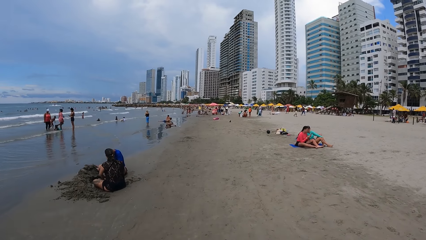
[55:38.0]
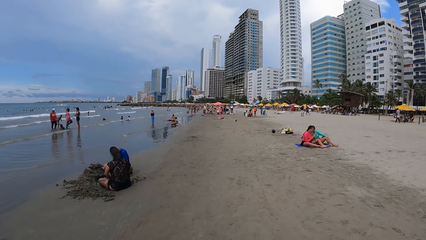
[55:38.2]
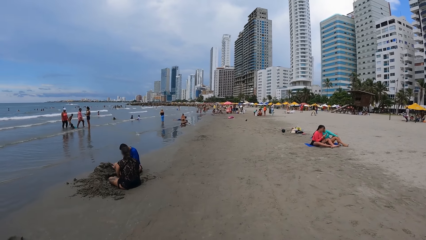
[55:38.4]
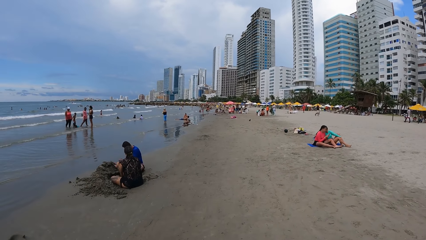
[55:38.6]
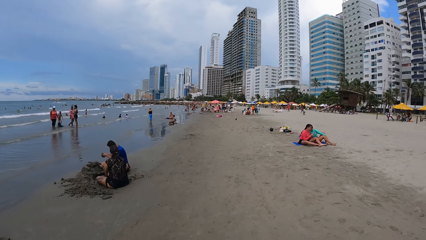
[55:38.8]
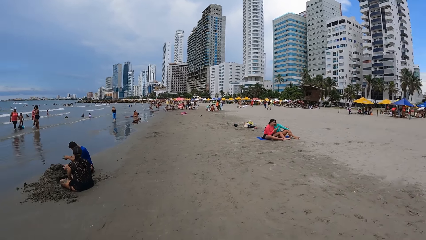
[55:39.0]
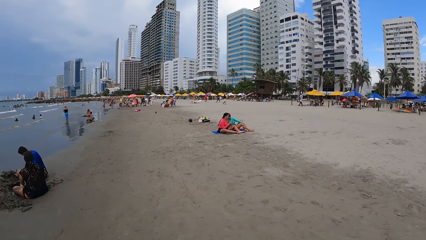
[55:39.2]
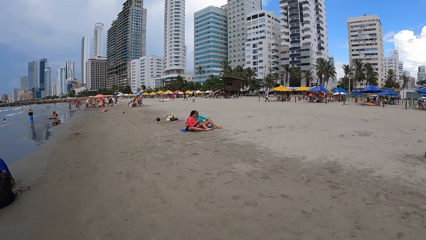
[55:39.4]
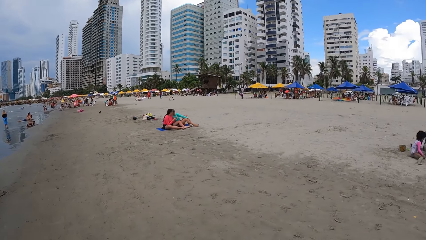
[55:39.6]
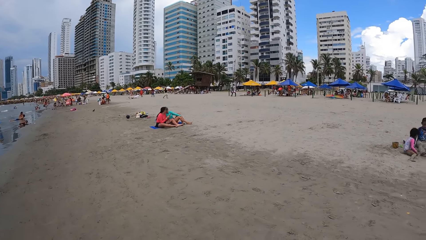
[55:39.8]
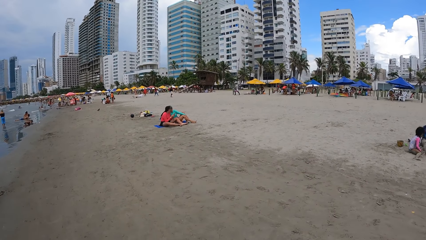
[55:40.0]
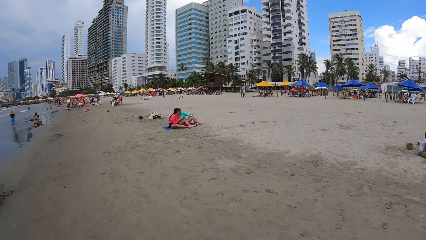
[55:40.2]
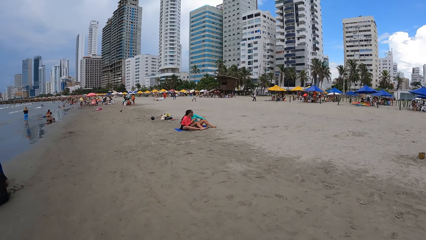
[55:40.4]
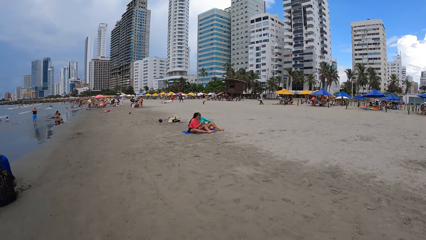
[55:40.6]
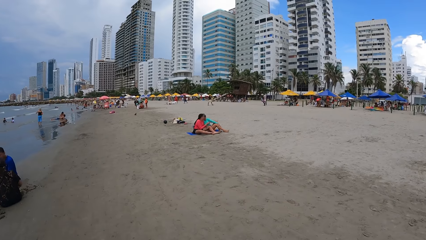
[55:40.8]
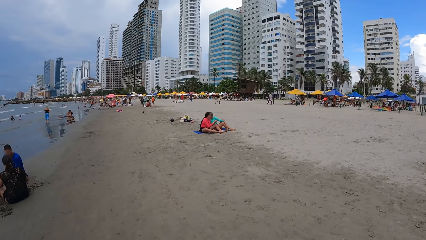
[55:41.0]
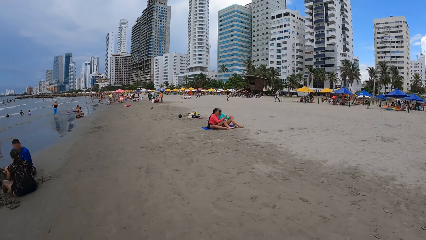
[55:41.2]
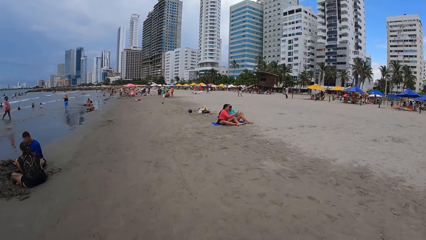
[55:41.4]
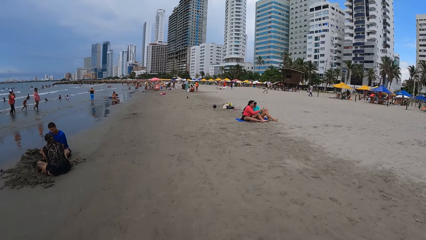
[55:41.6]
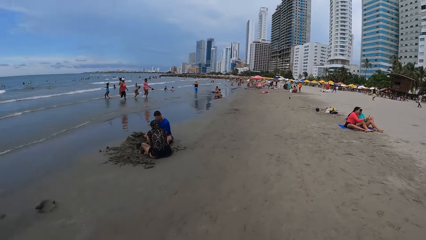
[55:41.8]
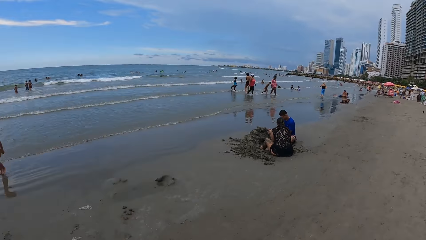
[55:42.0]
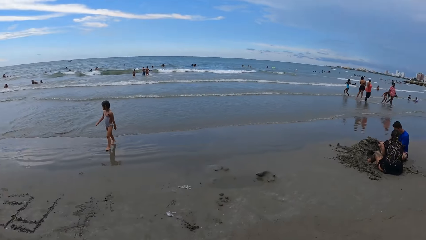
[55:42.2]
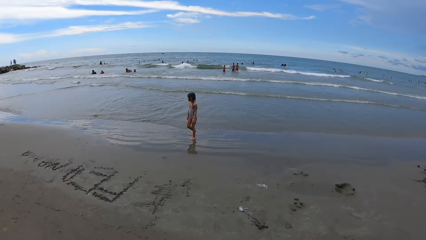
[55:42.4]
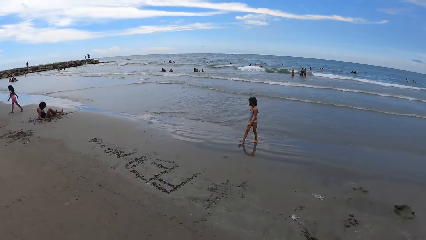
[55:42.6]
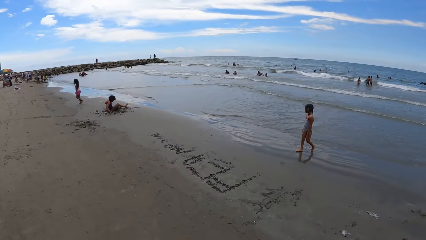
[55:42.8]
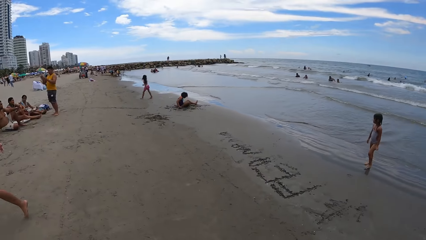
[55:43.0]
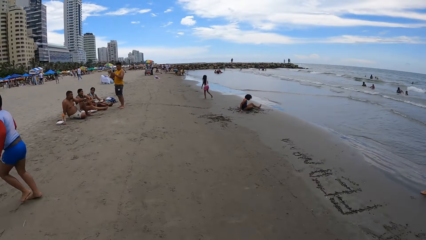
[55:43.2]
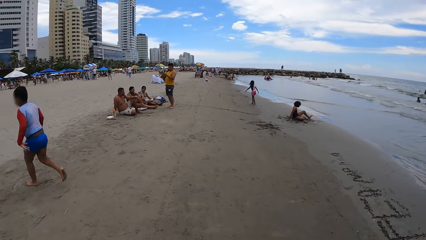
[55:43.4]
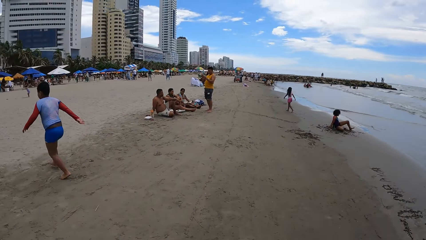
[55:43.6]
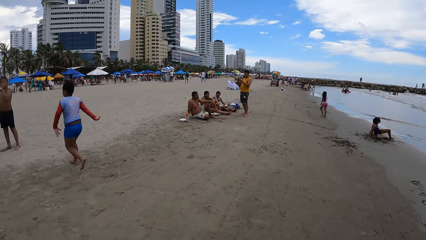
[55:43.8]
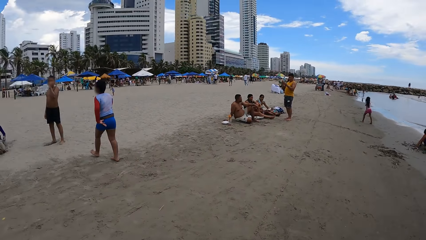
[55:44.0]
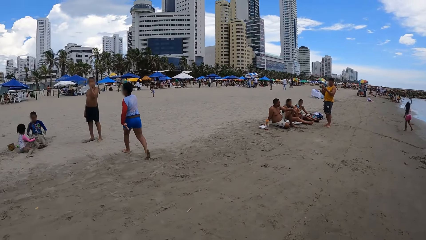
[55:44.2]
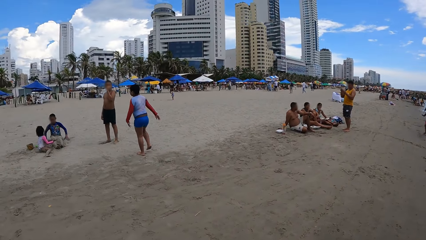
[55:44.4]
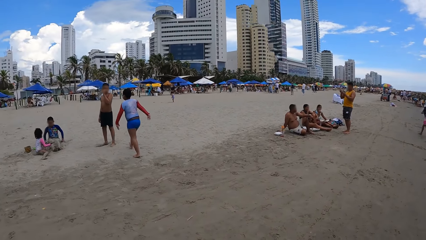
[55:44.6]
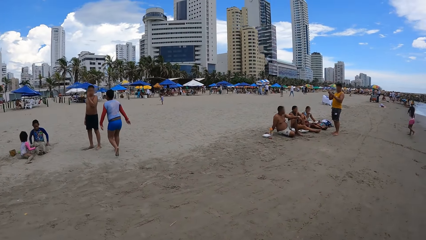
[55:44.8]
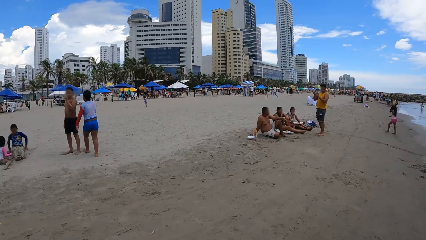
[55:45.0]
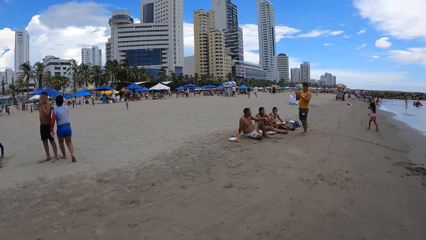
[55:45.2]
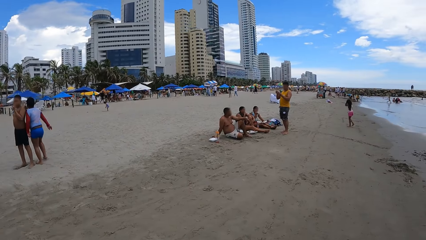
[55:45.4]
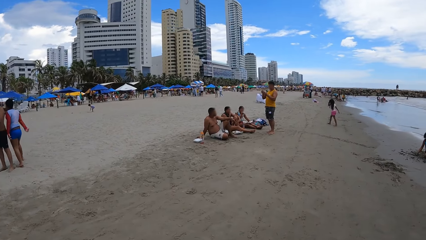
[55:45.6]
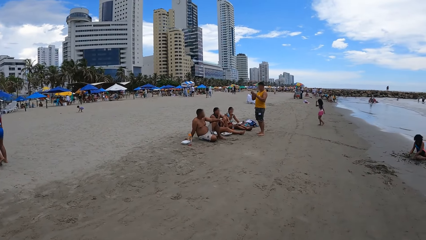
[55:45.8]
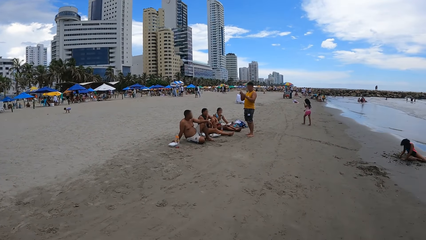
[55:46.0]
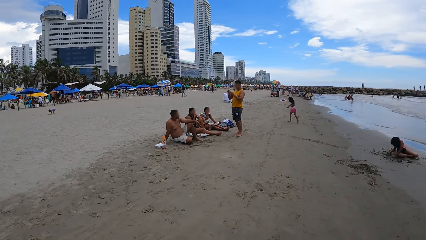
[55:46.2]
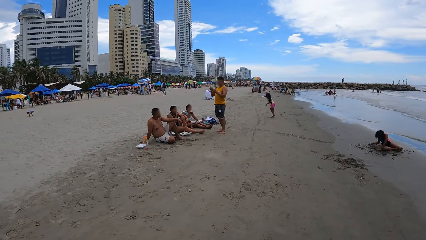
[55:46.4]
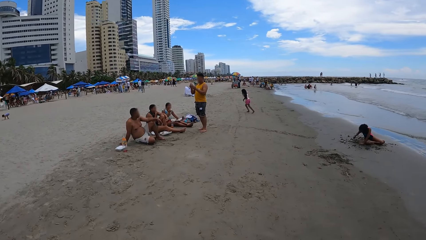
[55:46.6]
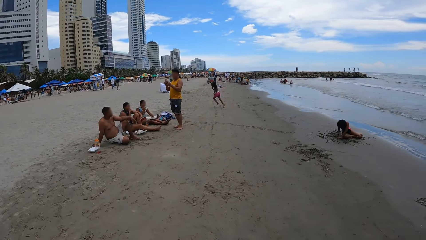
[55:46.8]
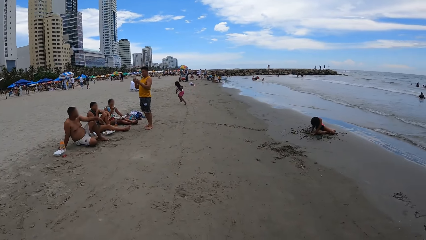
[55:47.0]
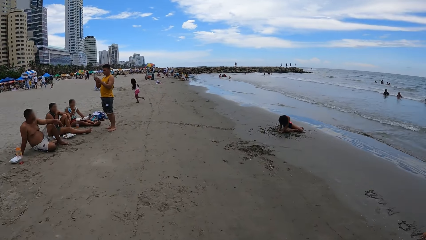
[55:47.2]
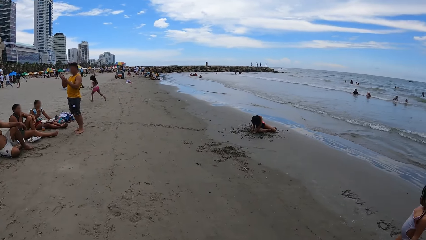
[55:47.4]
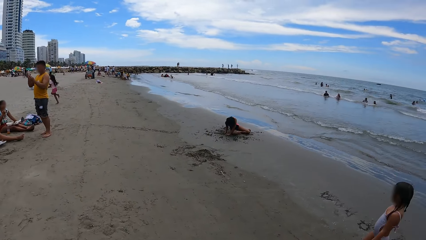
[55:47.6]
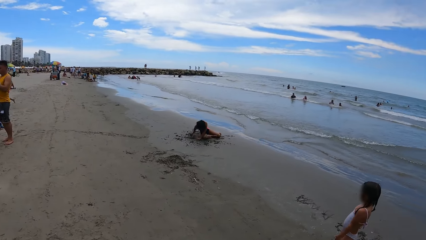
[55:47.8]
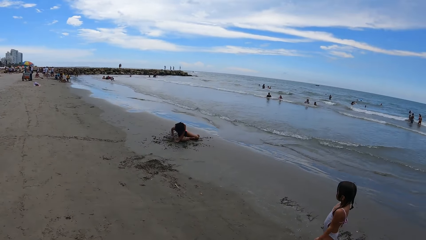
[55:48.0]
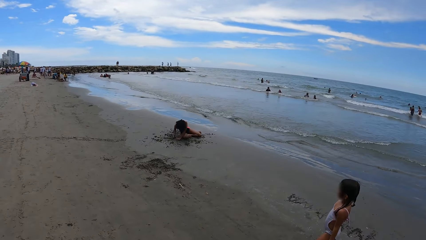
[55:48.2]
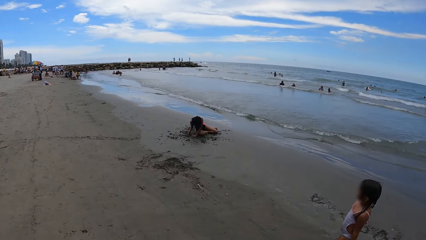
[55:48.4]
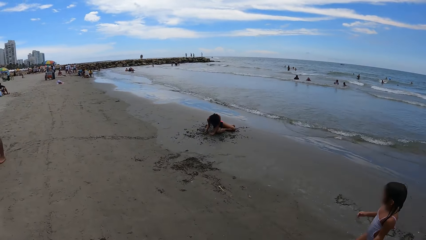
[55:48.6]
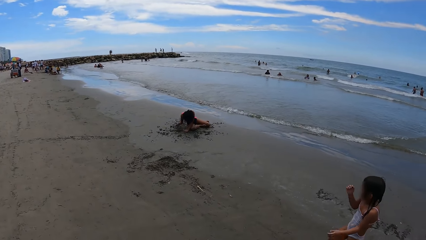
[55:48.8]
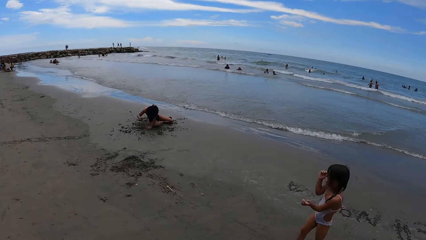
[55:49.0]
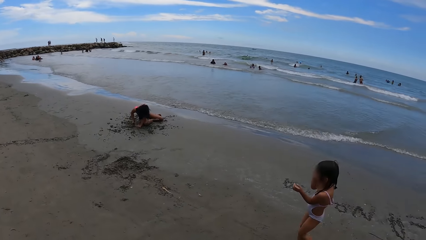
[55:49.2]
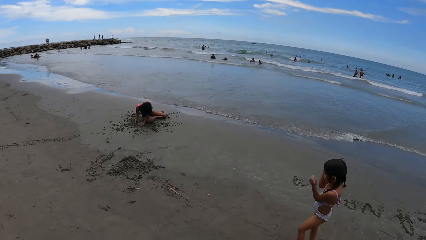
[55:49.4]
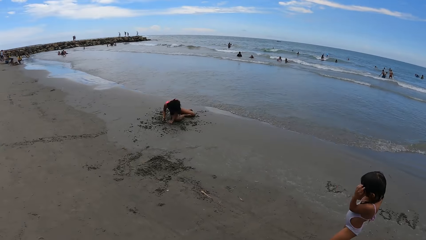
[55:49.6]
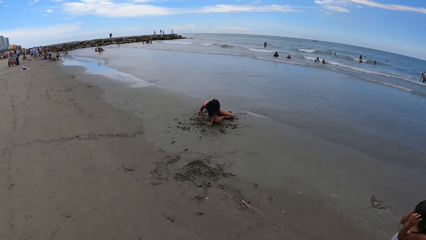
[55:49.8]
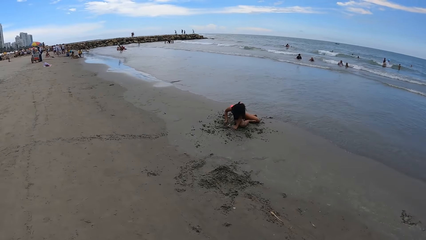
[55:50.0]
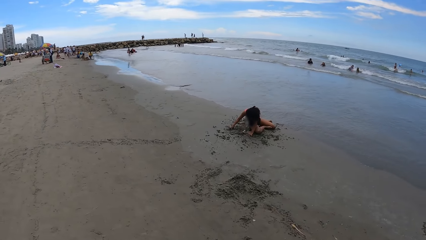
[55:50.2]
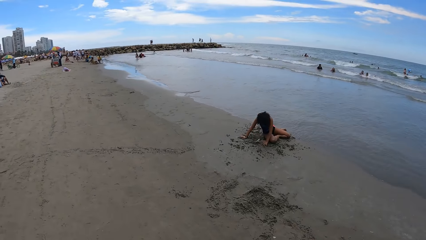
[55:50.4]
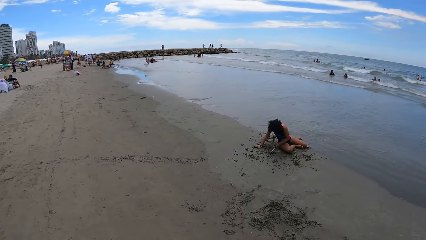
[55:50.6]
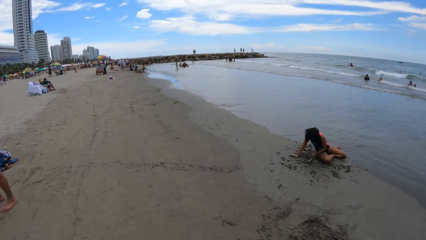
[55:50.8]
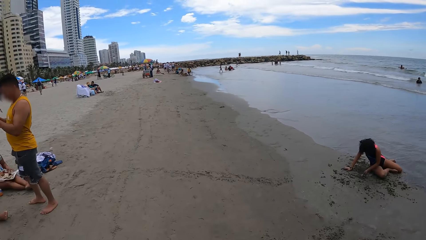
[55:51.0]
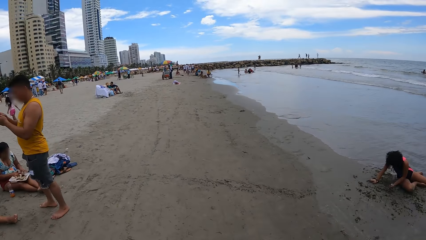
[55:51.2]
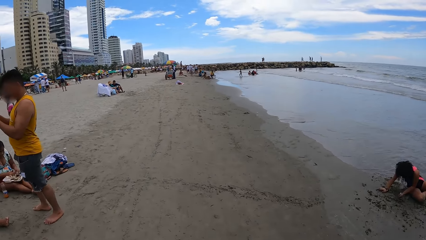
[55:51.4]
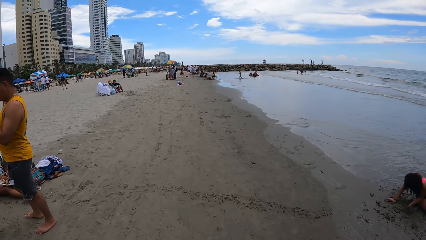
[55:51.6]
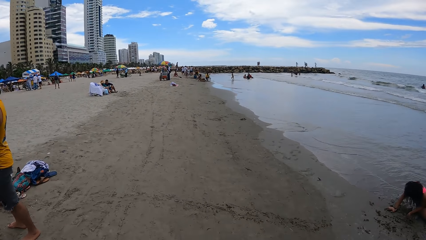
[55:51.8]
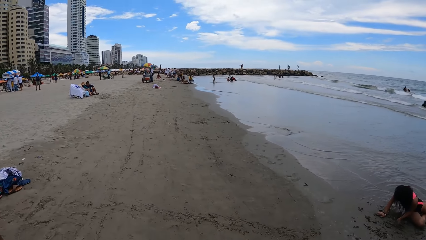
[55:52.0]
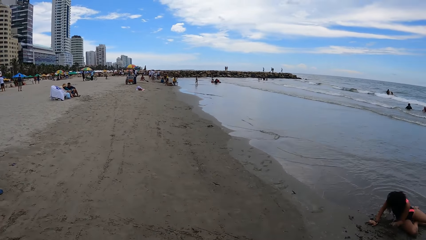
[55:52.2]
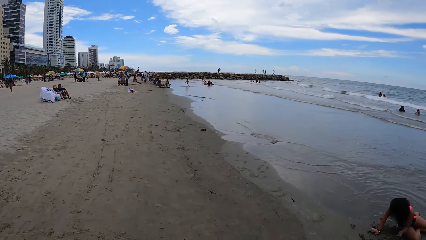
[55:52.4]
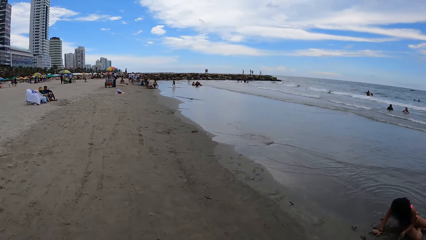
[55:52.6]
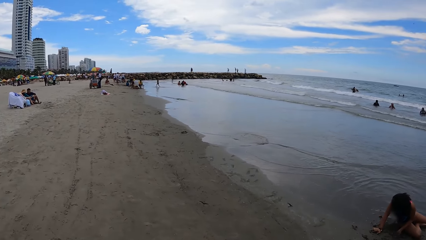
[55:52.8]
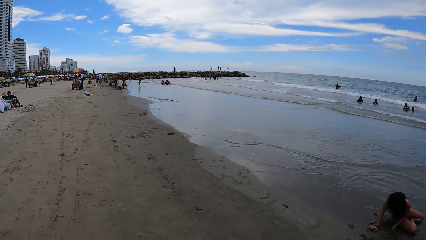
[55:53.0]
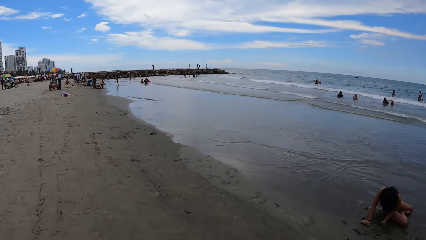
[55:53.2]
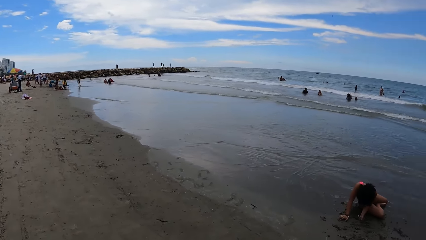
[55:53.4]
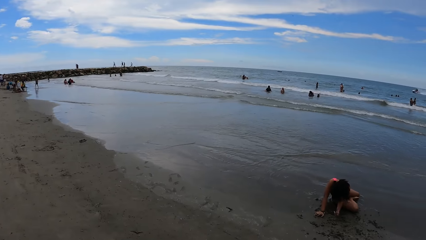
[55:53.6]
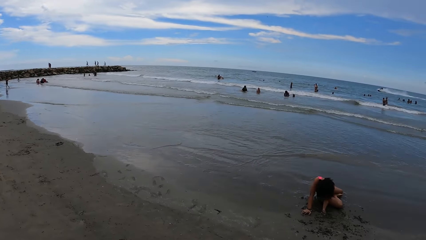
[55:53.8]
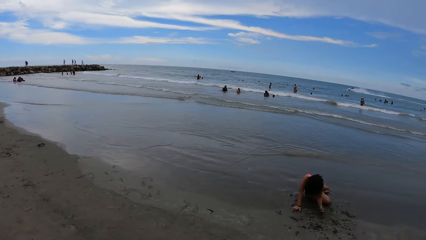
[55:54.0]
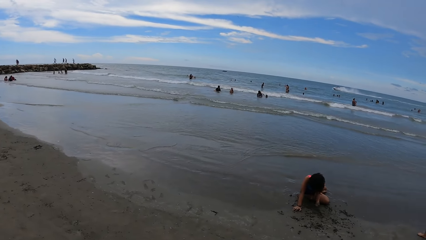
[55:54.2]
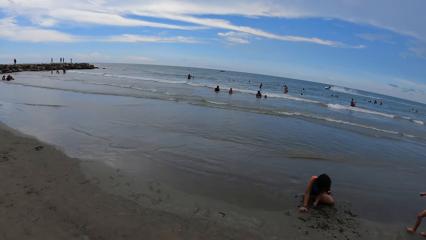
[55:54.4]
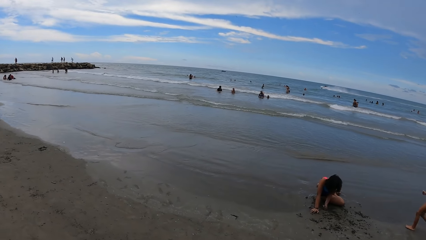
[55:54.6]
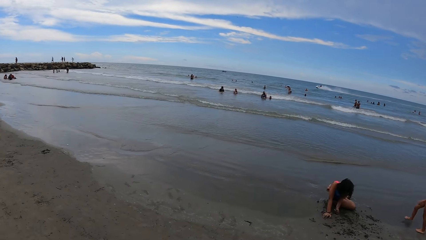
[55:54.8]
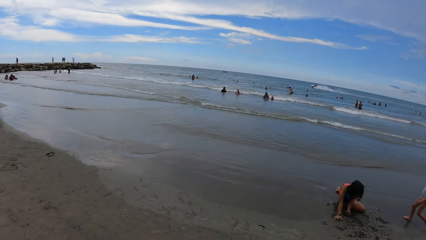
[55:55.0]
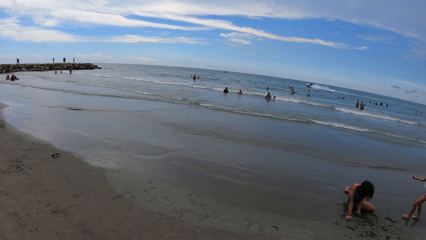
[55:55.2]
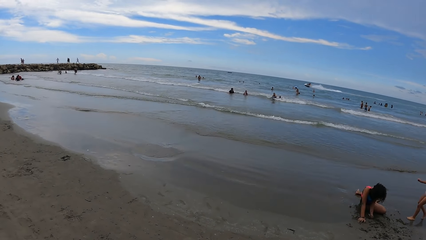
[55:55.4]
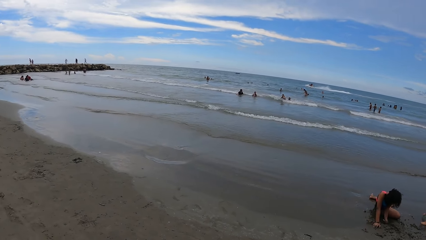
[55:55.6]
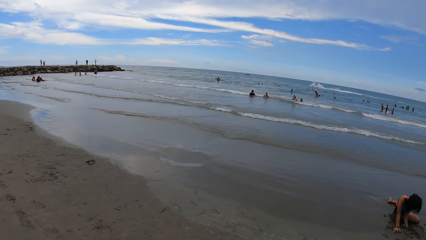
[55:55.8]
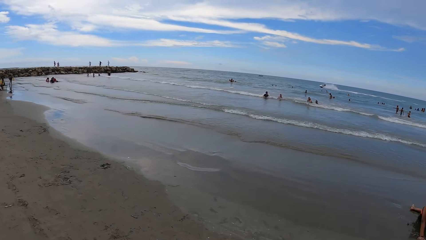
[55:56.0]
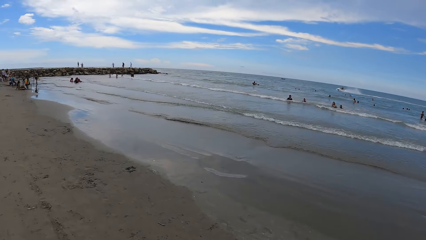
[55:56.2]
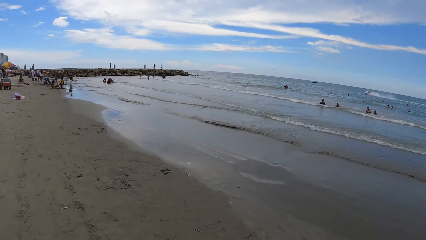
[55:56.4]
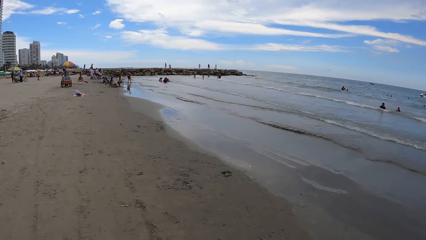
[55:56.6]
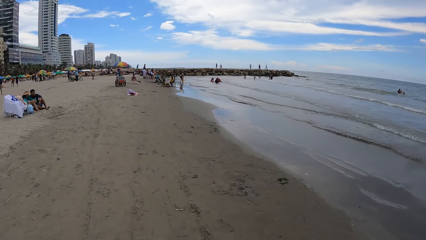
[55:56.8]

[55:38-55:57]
The camera wearer looks at the boy. They walk alongside the beach. They walk around the beach.
